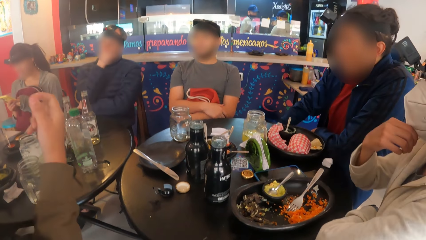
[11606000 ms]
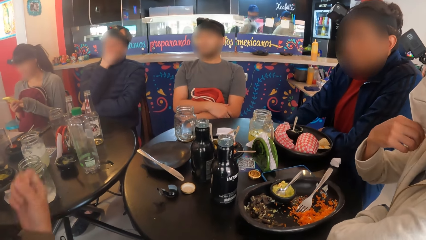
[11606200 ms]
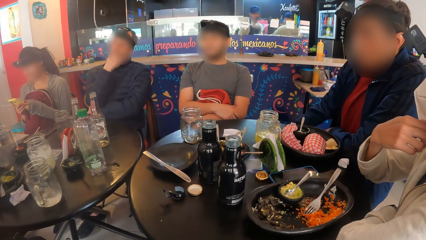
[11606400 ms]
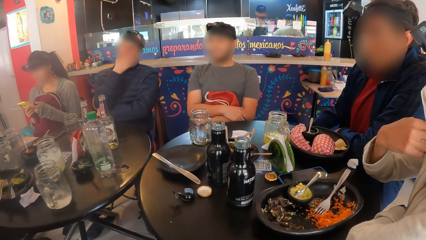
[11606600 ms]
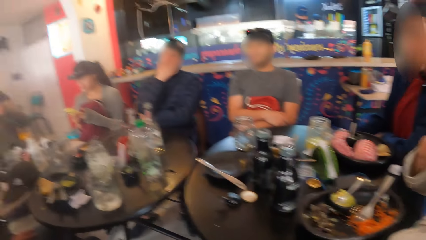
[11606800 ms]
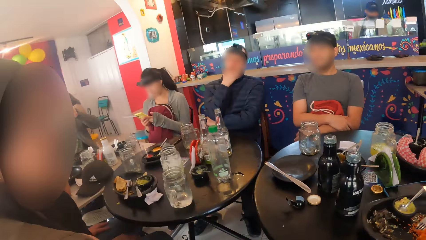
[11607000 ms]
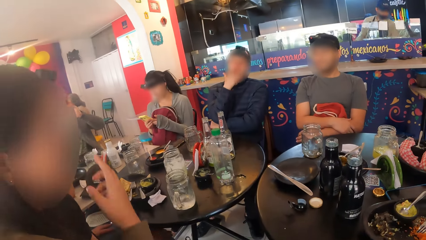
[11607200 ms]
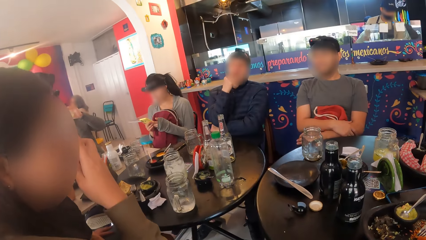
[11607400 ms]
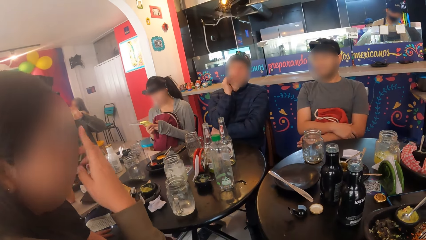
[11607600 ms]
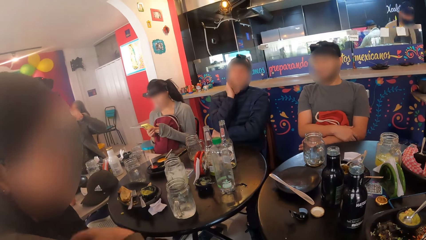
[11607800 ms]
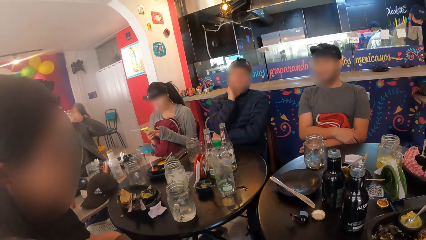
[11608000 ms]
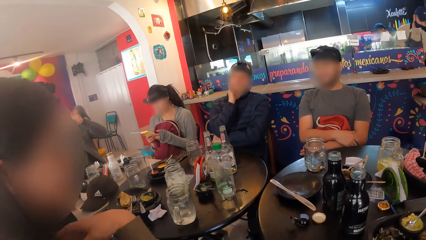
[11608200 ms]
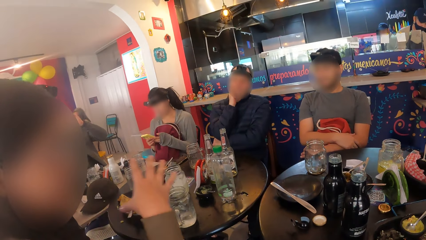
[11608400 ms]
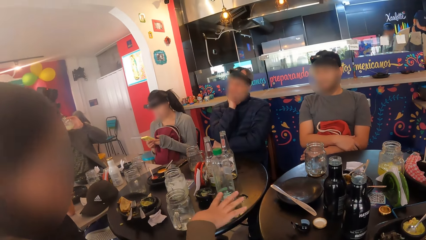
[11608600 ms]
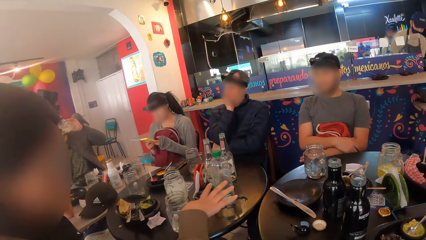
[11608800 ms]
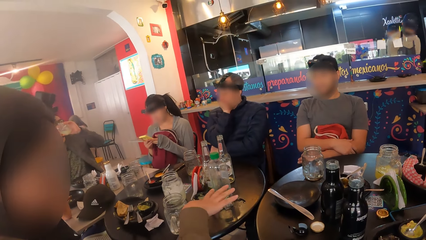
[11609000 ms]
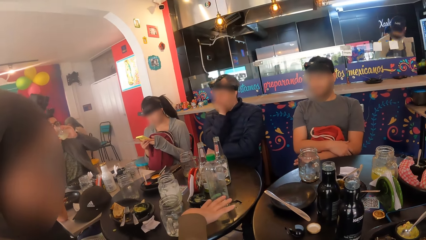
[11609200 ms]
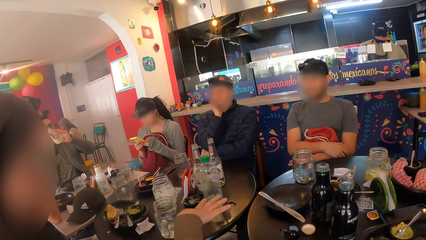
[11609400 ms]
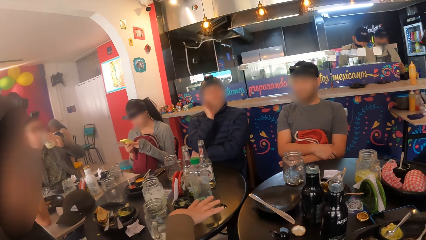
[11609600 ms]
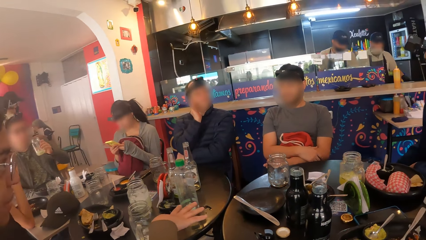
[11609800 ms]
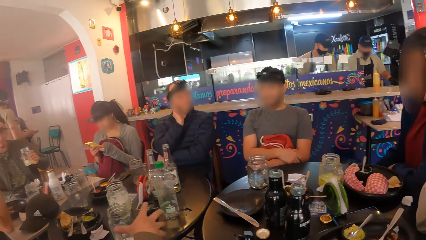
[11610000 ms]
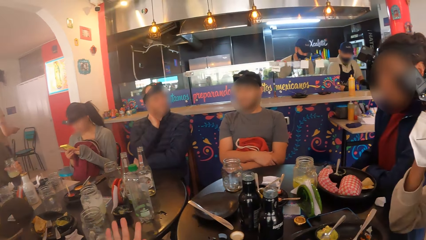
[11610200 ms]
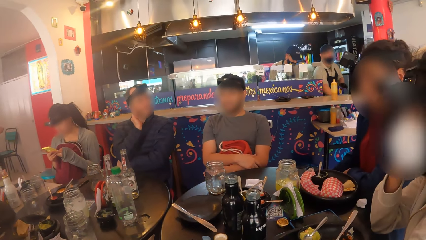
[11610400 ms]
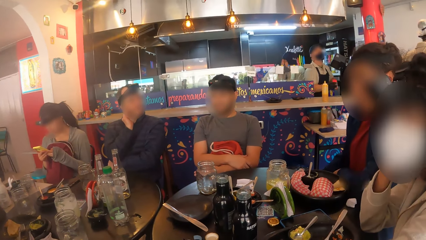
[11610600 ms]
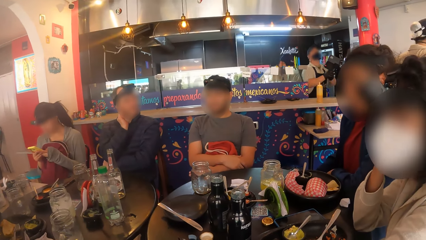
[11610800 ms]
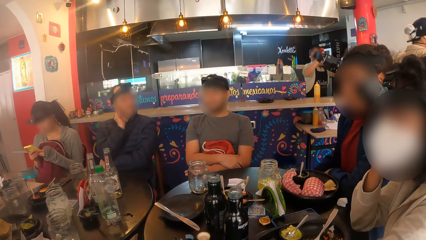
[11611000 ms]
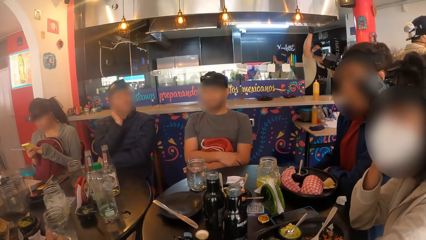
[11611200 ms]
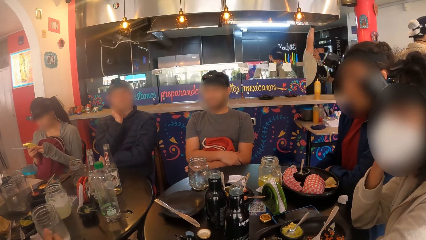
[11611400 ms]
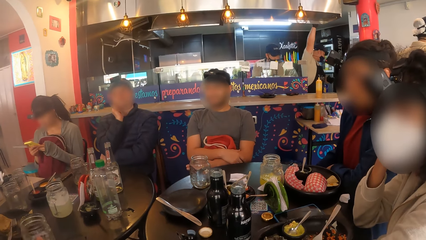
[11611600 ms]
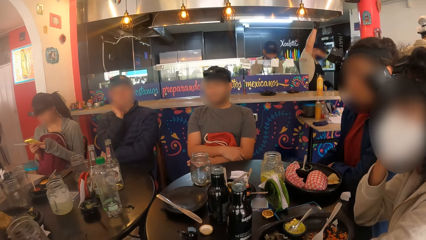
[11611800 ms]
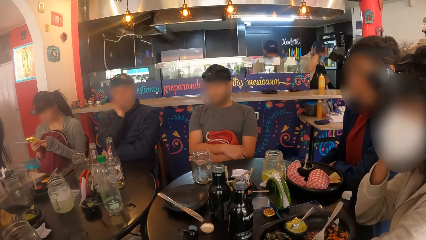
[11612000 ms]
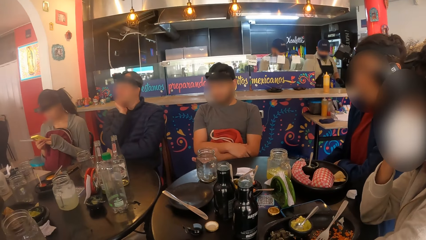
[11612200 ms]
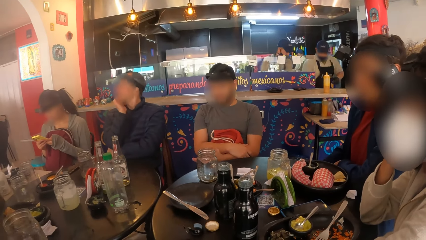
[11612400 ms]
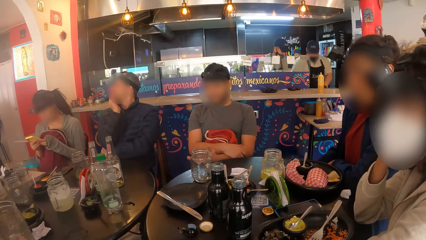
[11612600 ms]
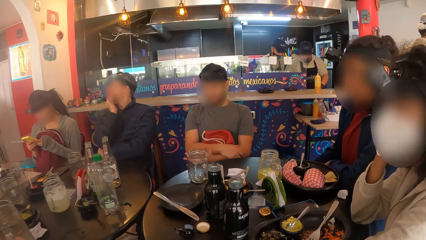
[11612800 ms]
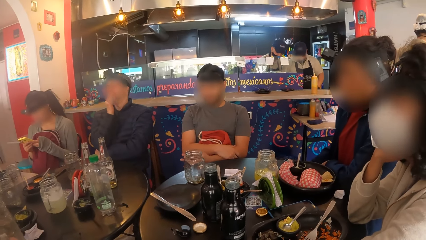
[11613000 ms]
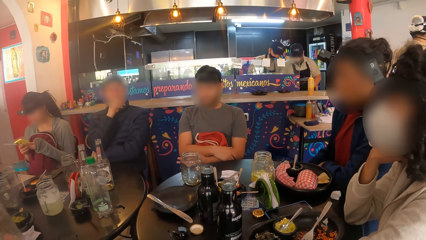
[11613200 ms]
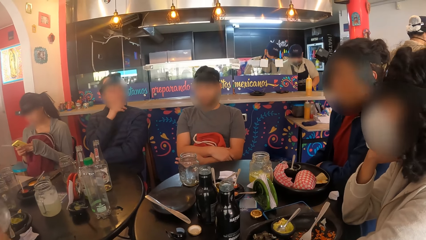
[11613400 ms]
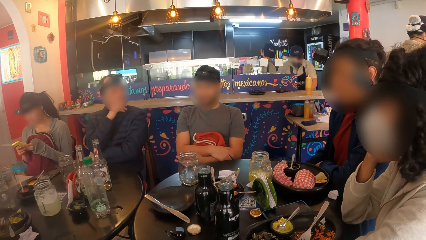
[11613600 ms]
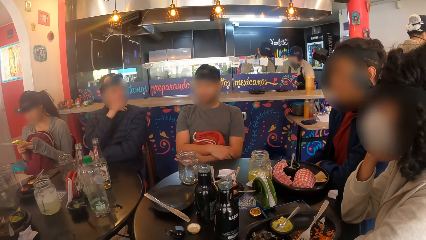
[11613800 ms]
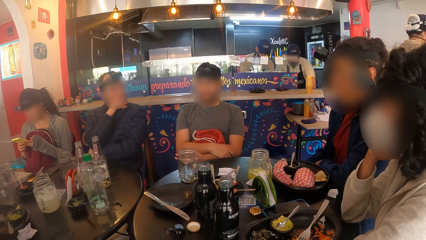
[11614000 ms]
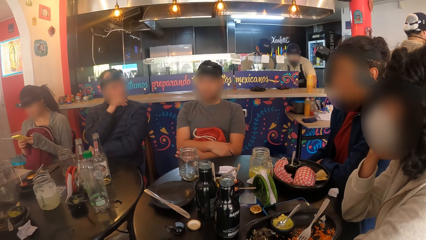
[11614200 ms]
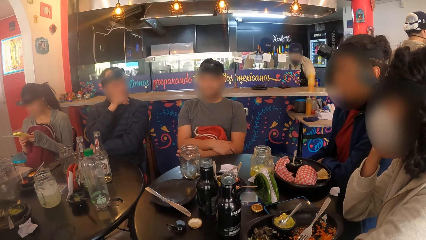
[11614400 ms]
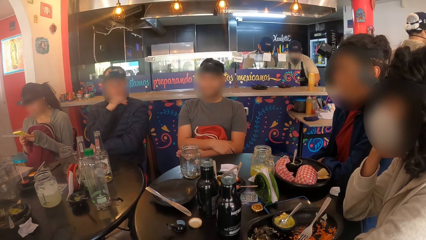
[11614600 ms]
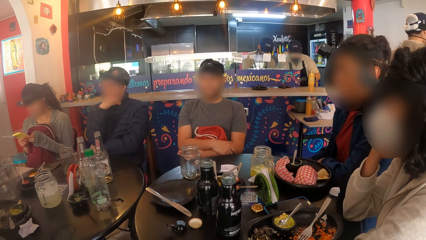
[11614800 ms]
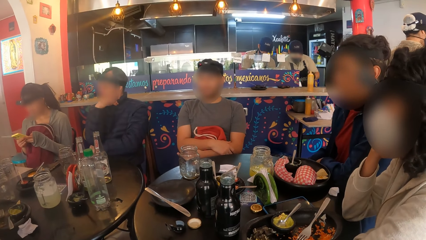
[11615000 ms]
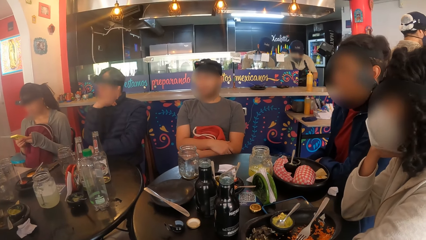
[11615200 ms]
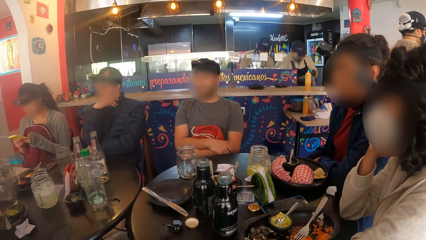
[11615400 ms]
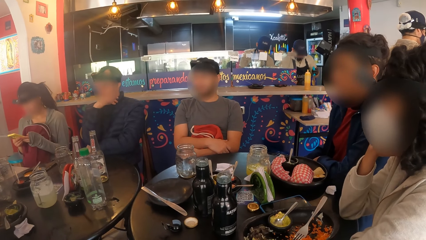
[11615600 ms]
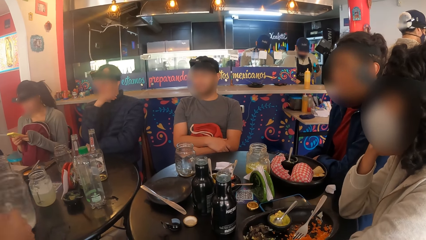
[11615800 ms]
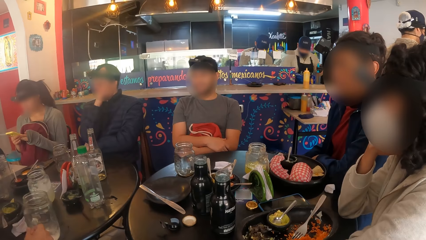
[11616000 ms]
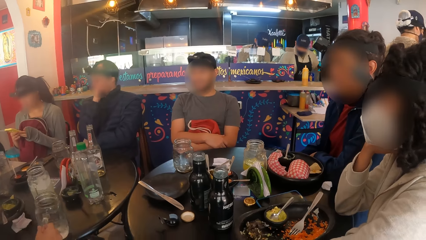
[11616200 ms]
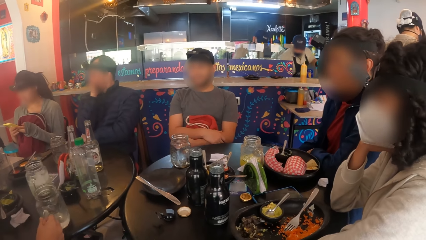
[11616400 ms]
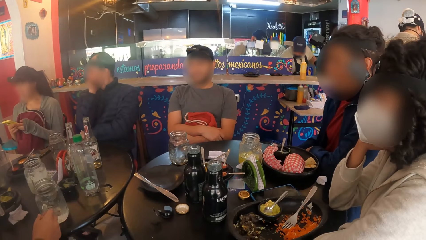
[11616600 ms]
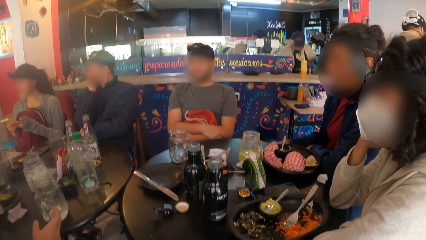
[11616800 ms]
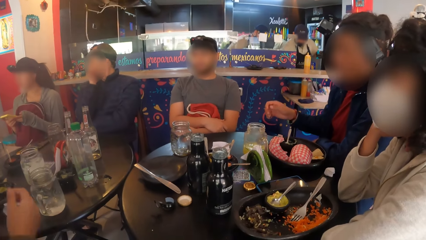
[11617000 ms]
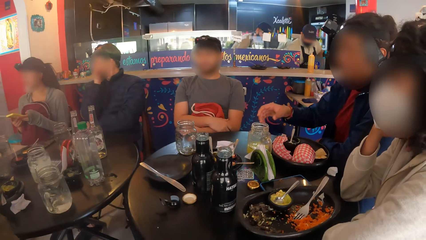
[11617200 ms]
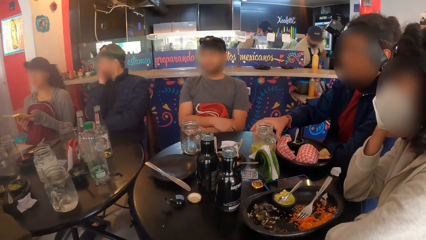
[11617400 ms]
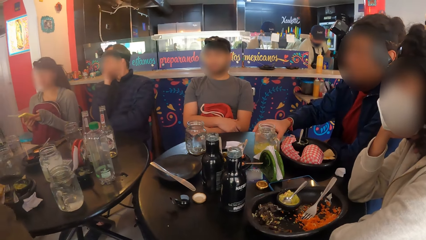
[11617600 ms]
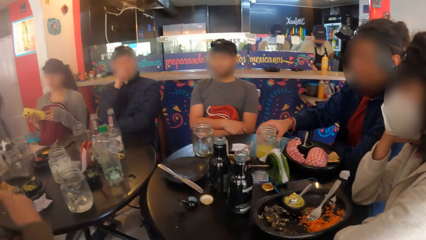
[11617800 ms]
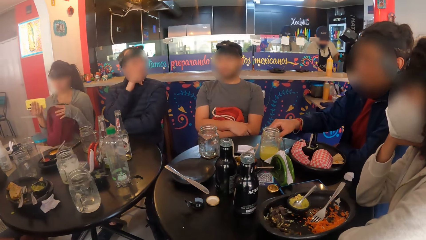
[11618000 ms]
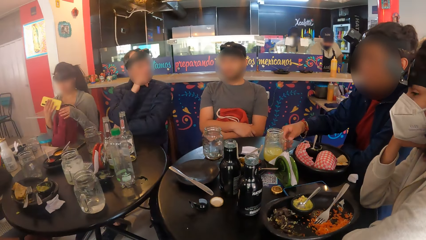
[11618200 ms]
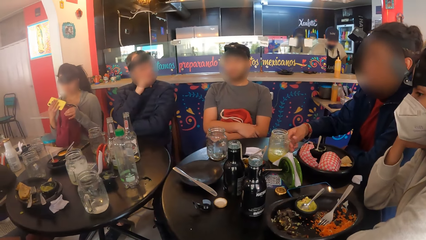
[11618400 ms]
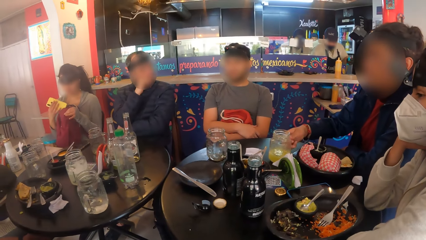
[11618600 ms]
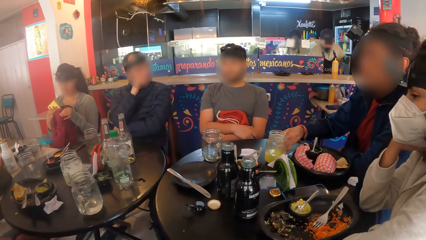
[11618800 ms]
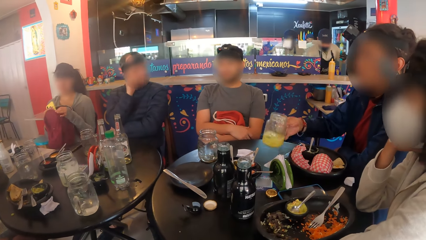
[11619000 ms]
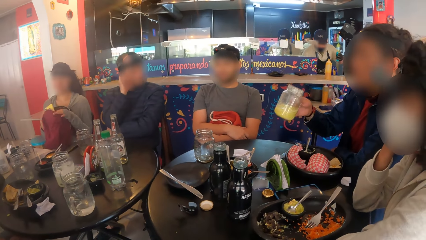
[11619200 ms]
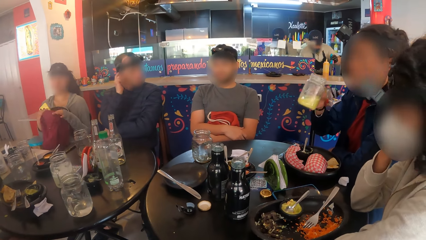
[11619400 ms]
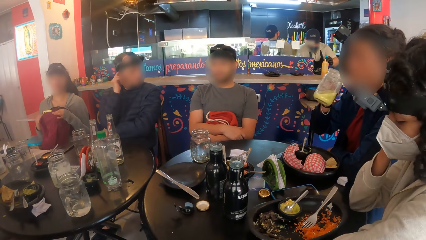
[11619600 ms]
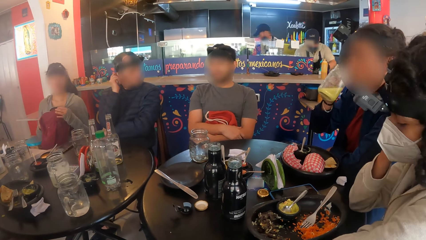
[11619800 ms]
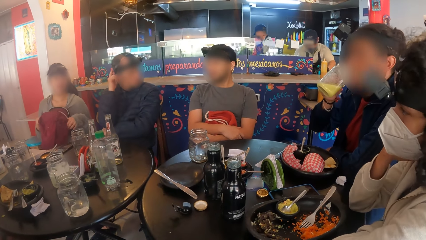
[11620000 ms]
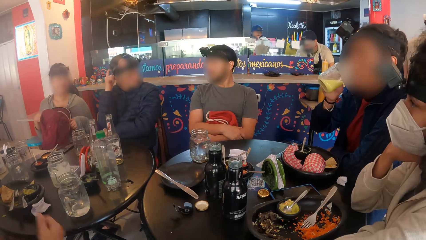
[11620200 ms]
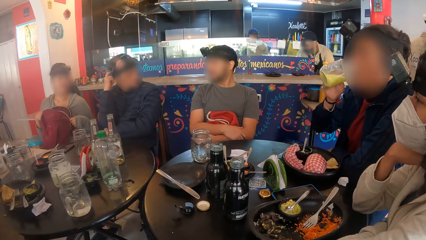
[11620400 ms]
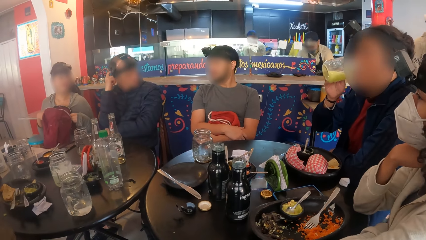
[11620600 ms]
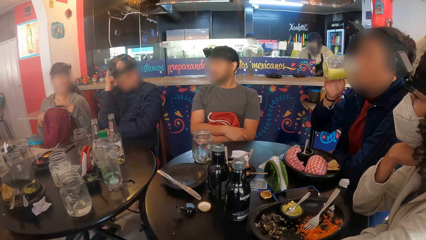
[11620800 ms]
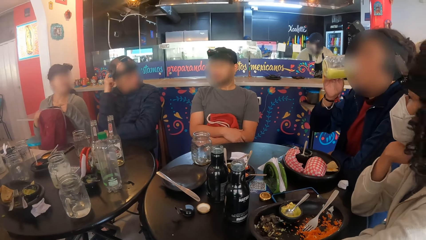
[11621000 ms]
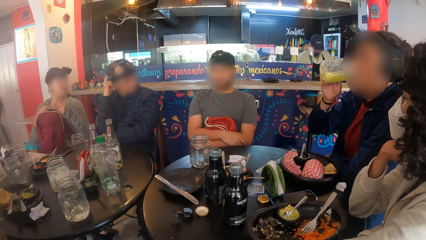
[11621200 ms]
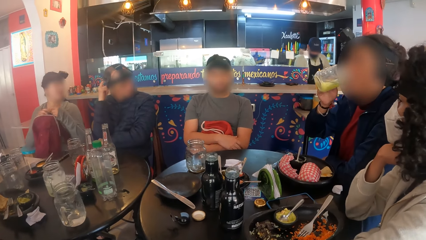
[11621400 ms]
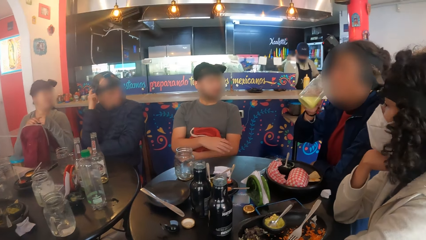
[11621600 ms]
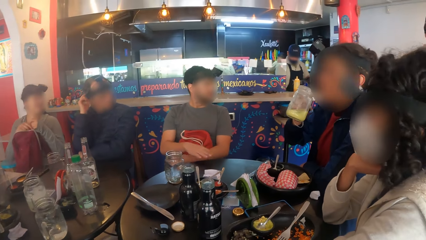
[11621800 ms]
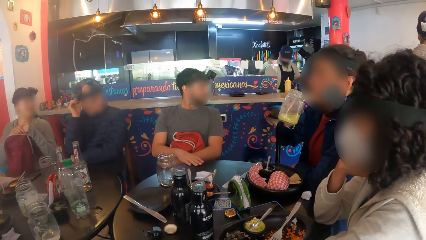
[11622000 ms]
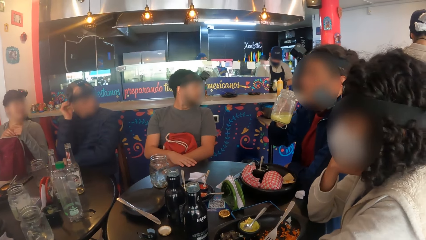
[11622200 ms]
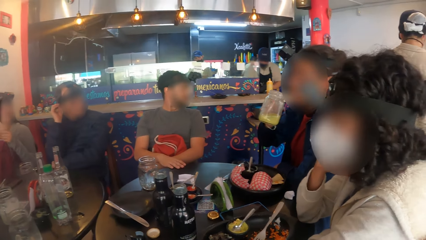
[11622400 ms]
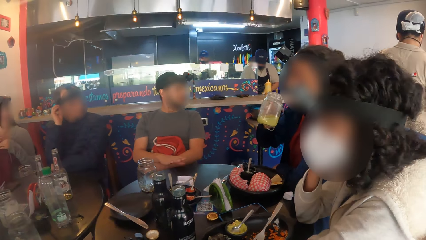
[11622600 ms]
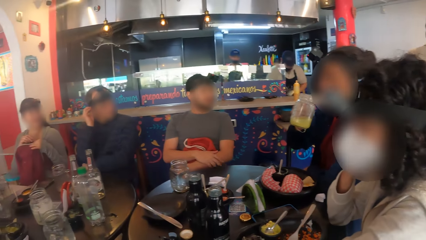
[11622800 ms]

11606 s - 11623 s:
A woman drops the mug in her right hand on the table and converses with the group of people at the table. The camera wearer looks around a restaurant. A man drinks from the mug in his left hand. Another woman presses the phone in her hands. The first woman moves her hand over the table. The man drops the mug on the table with his left hand. The first woman picks up the mug on the table with her right hand. The camera wearer looks around the restaurant. The first woman drops the mug in her right hand on the table. Another man picks up the mug on the table with his right hand. The other man moves a cup on the table. The other woman puts the phone in her left hand into the backpack on her legs. The other man drinks from the mug in his right hand. The other woman closes the backpack on her legs with her hands.
